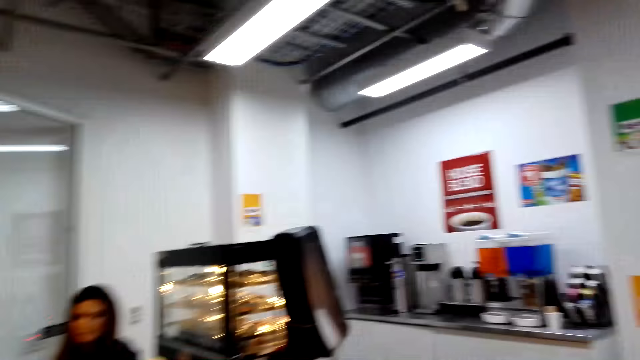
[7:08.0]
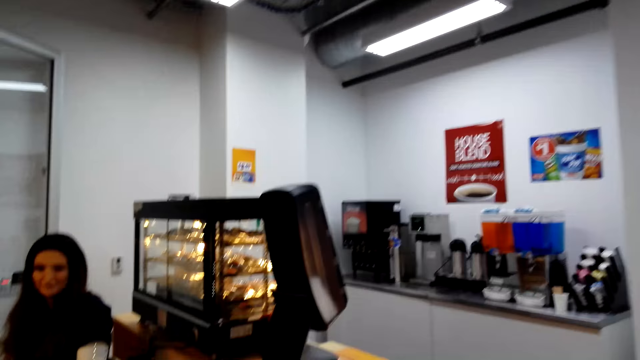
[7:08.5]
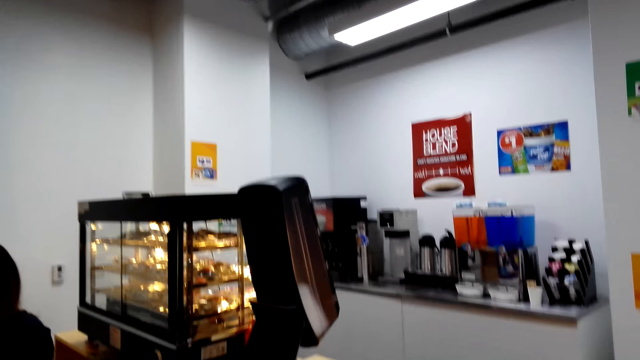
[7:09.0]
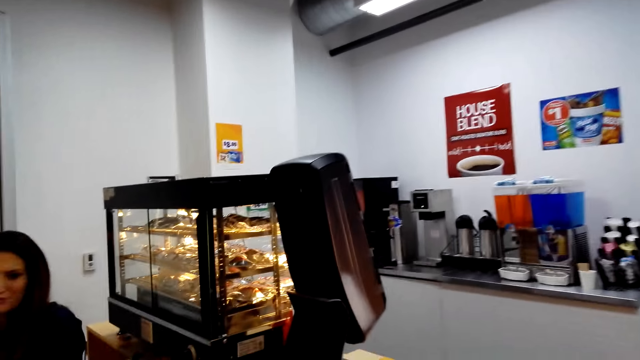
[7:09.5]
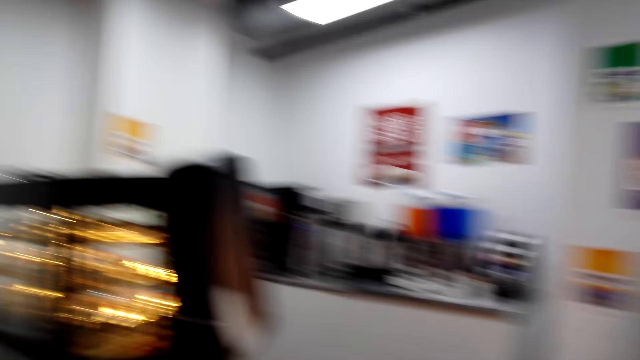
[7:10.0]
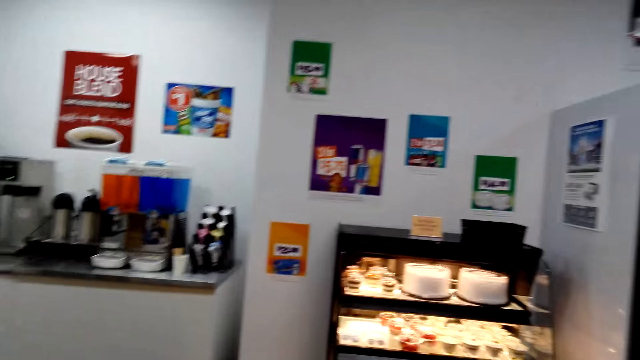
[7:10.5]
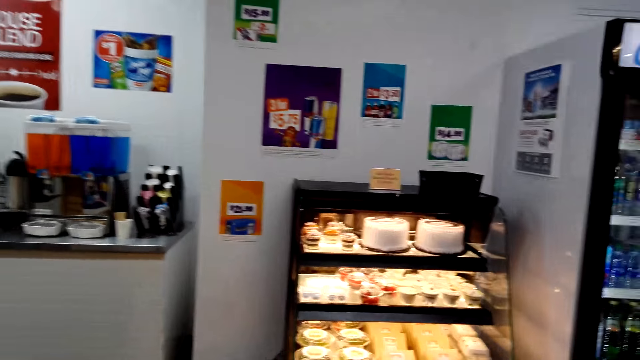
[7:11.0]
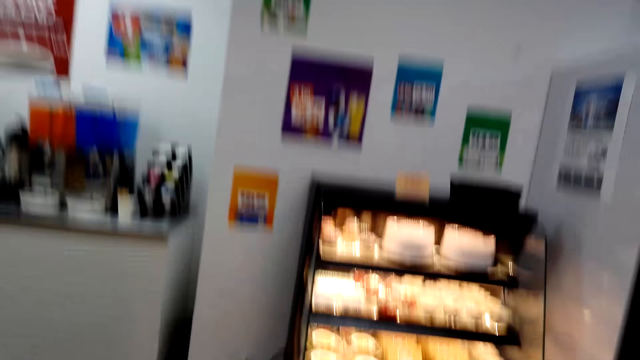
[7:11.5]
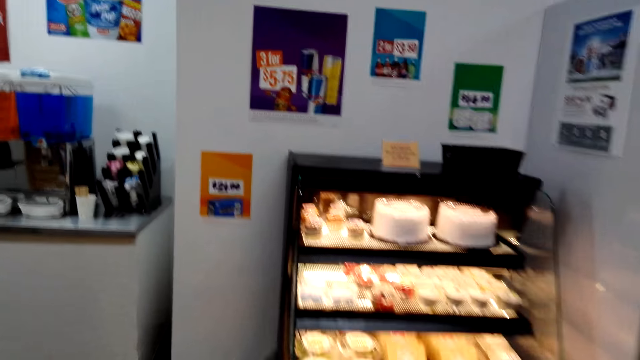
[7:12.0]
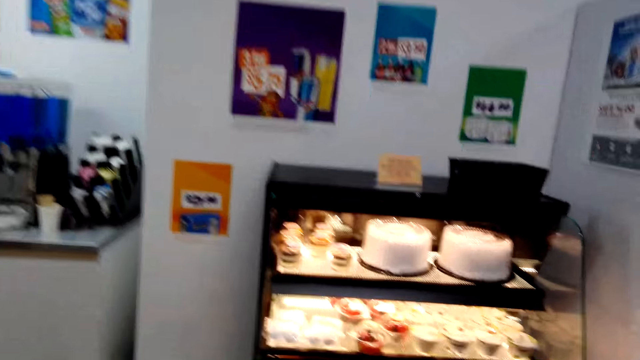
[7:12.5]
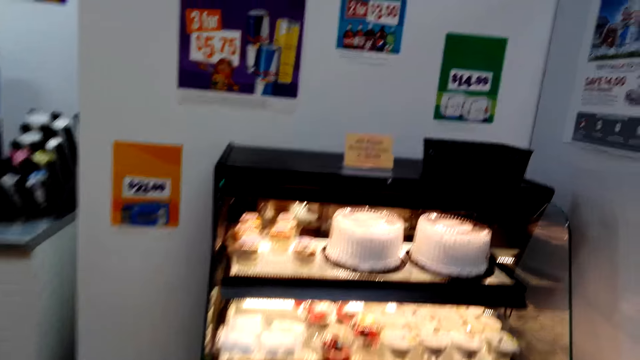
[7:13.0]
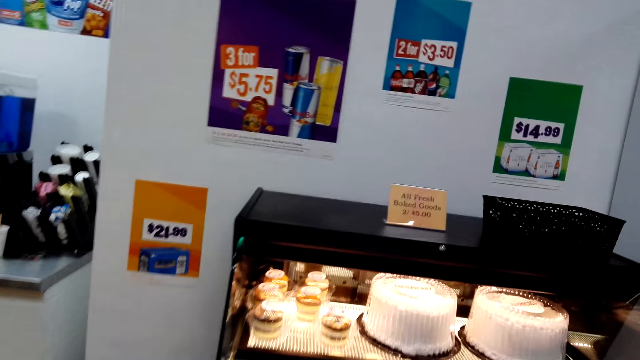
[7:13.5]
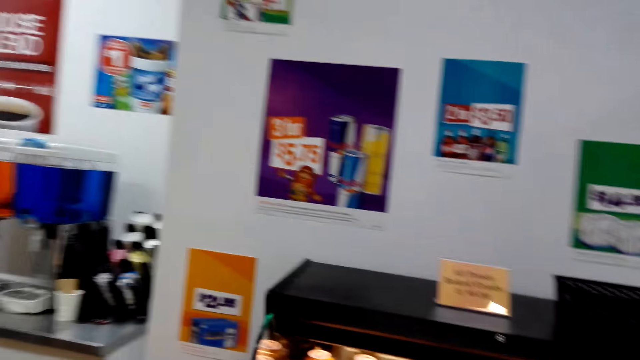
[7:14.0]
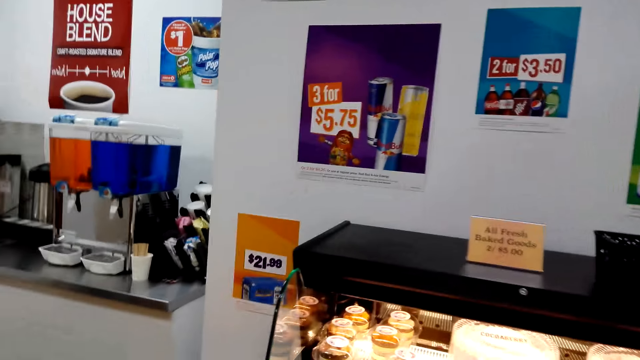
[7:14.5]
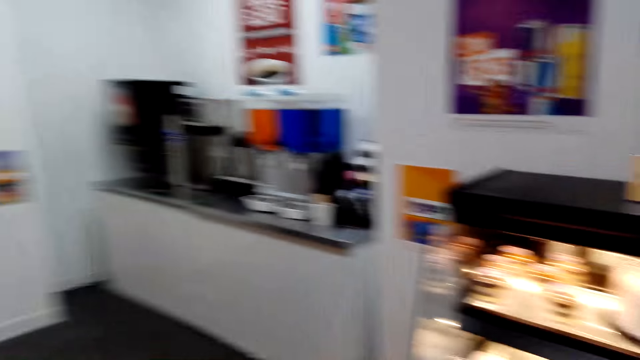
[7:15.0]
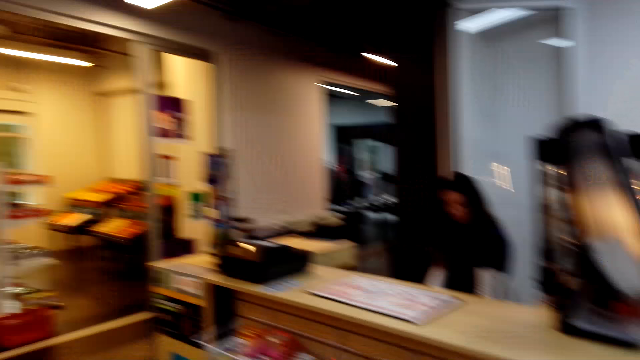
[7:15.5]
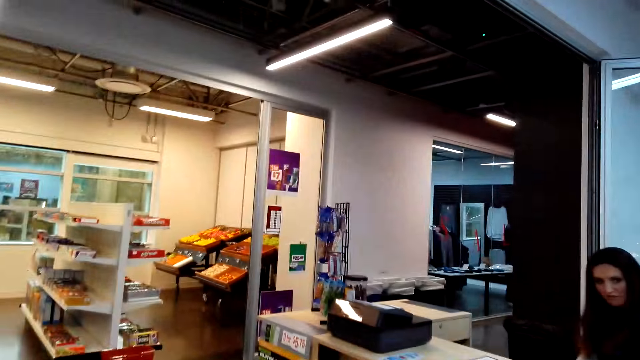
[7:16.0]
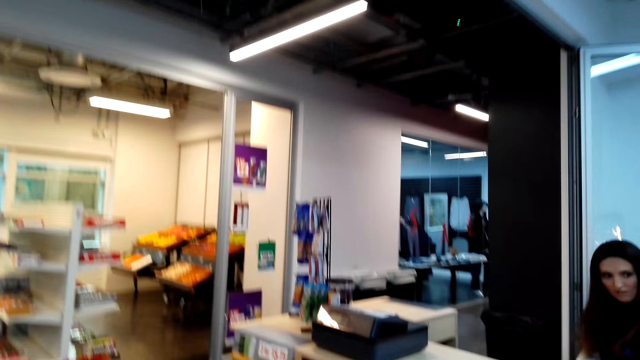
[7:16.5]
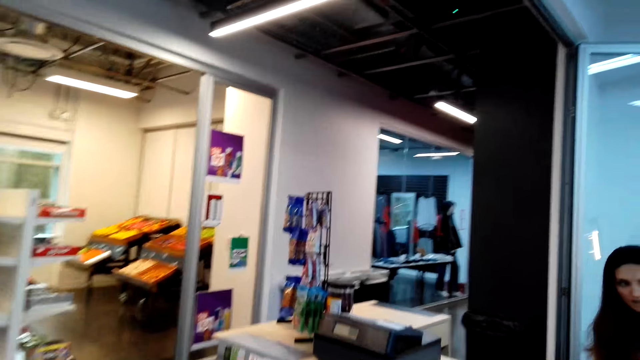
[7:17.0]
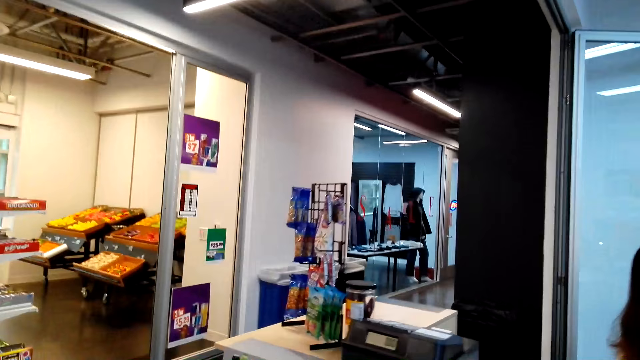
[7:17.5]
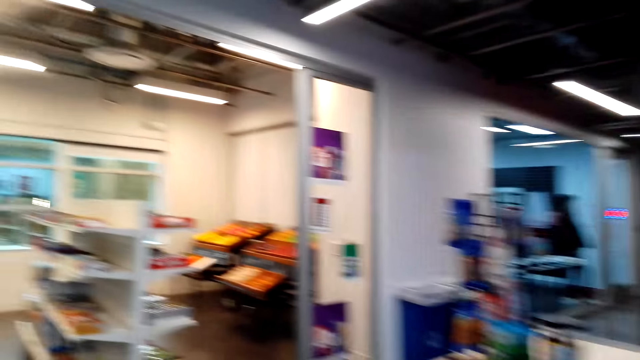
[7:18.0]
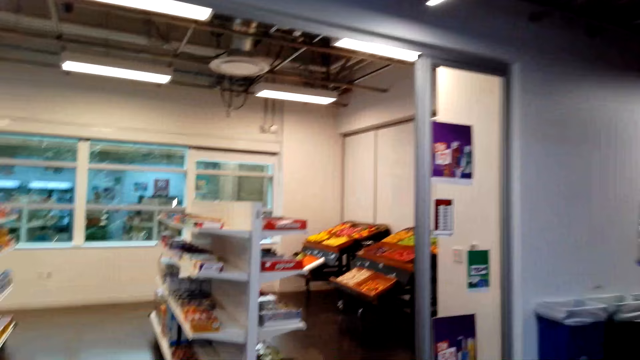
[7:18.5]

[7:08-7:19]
A woman talks to the camera wearer. The camera wearer walks towards the bakery display. They talk to the woman.

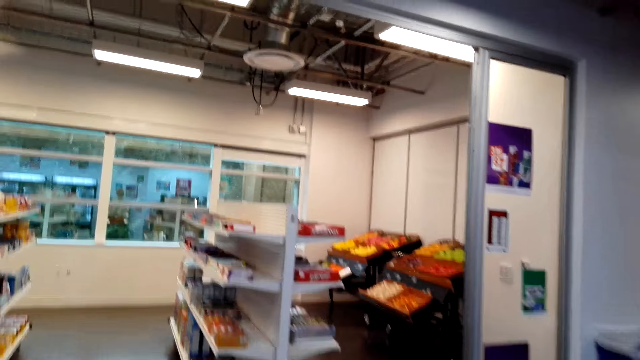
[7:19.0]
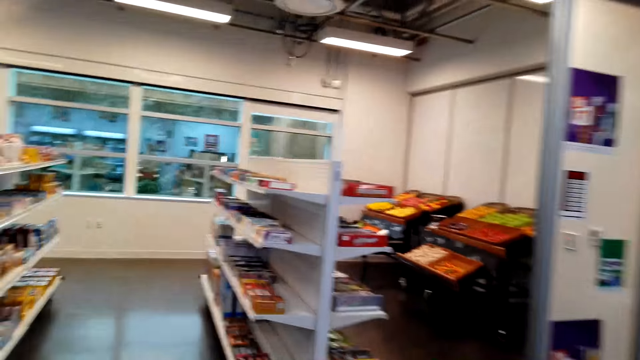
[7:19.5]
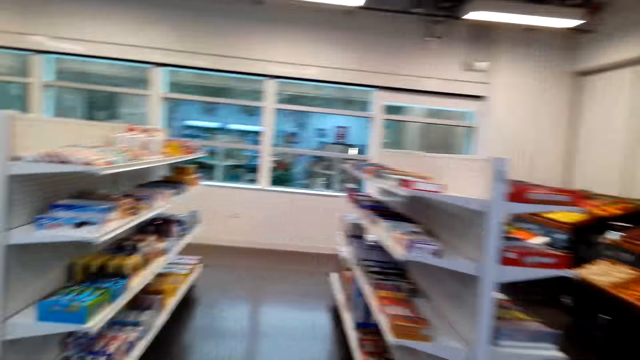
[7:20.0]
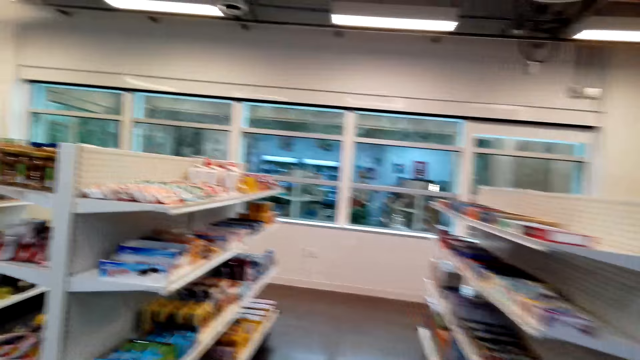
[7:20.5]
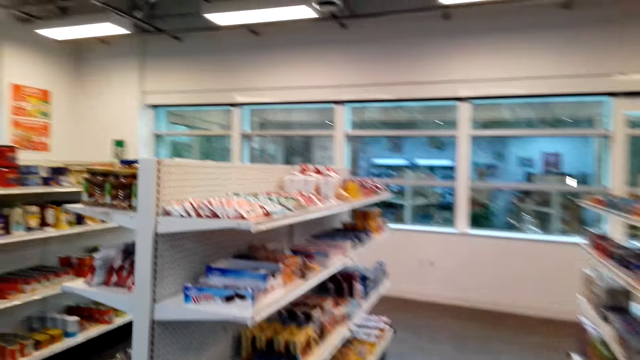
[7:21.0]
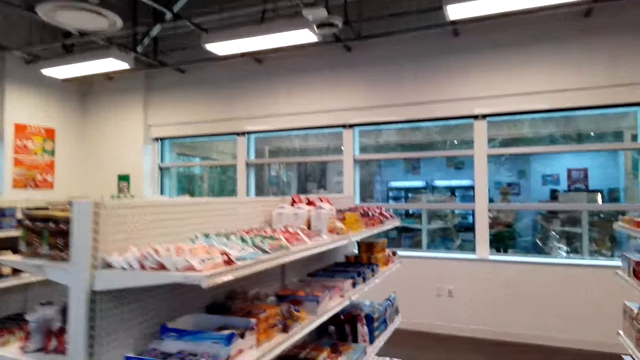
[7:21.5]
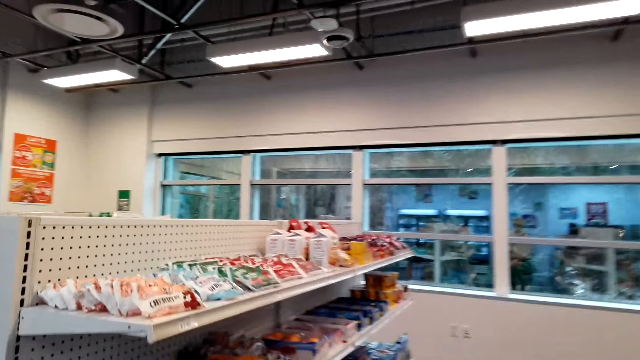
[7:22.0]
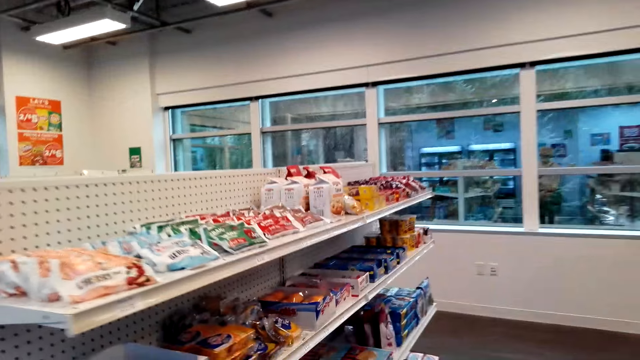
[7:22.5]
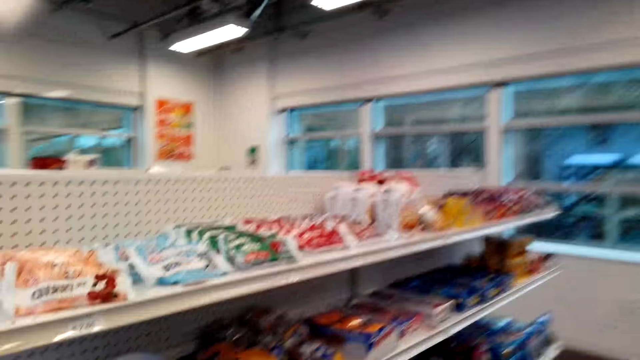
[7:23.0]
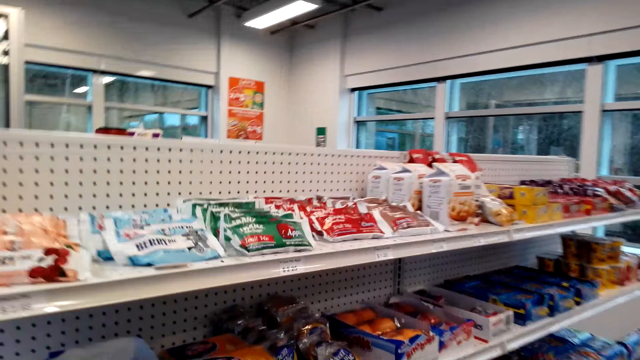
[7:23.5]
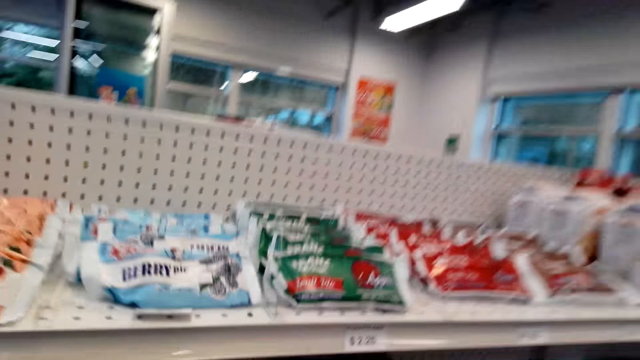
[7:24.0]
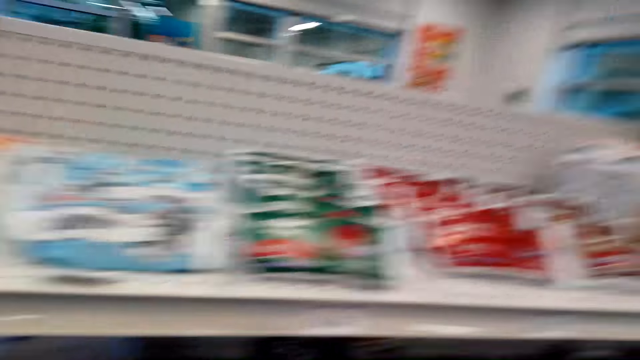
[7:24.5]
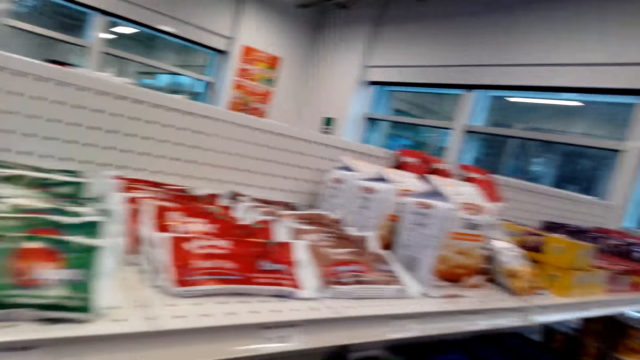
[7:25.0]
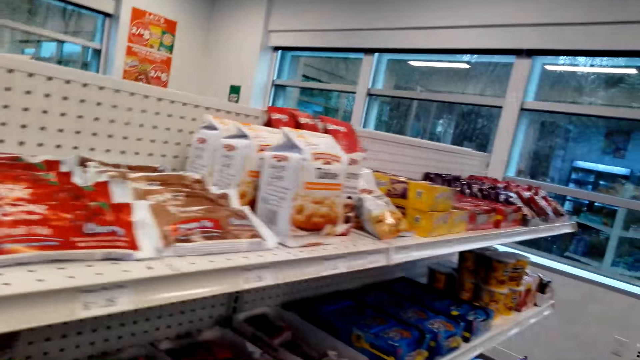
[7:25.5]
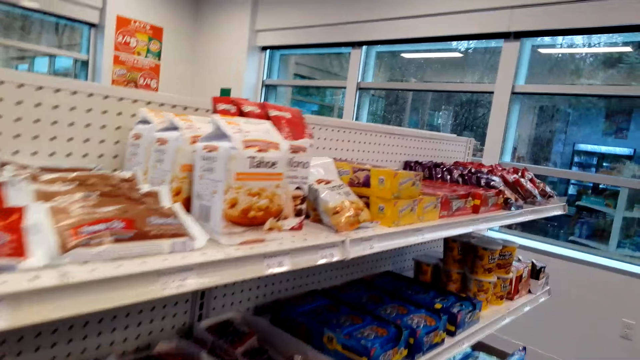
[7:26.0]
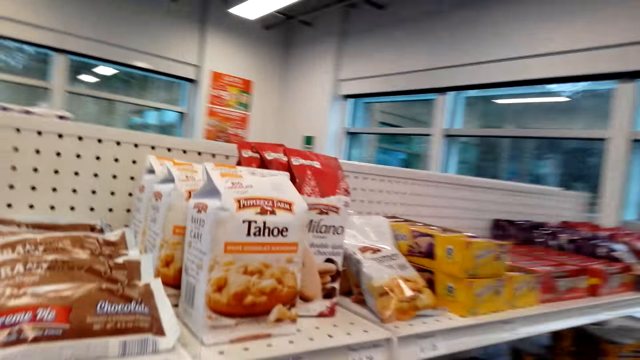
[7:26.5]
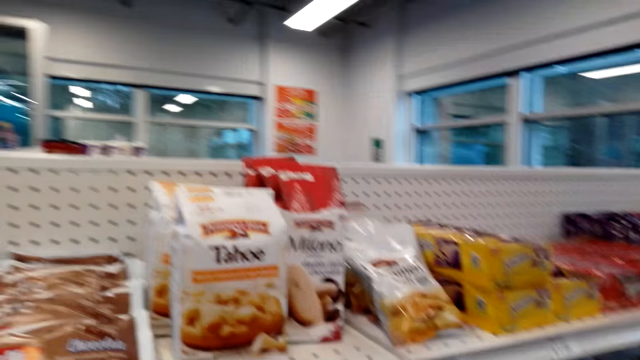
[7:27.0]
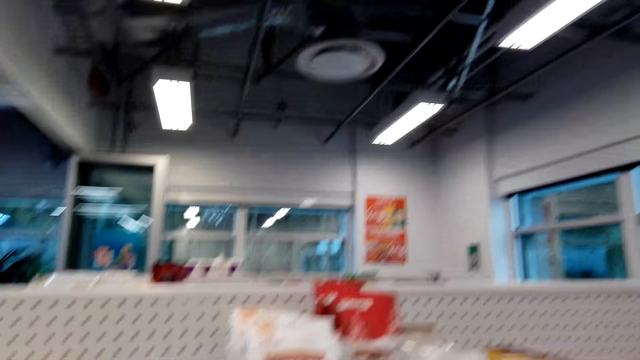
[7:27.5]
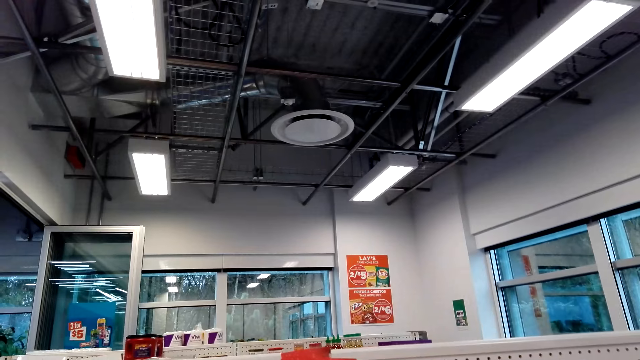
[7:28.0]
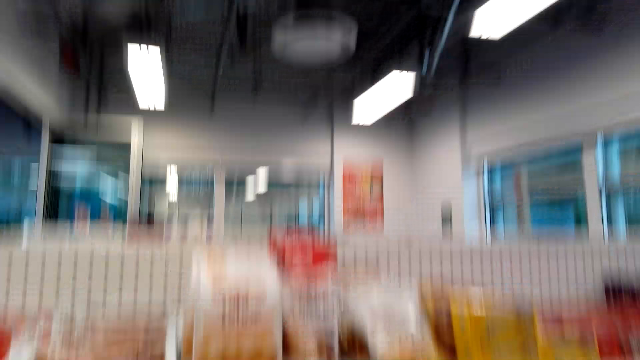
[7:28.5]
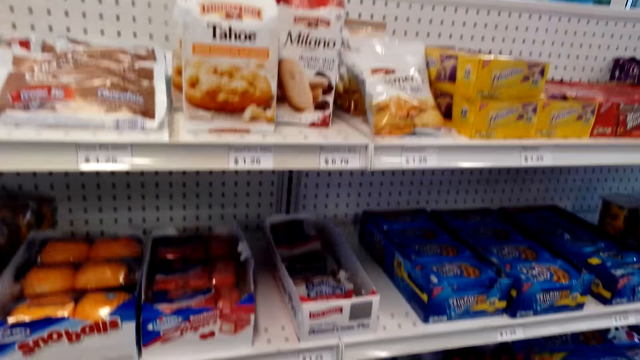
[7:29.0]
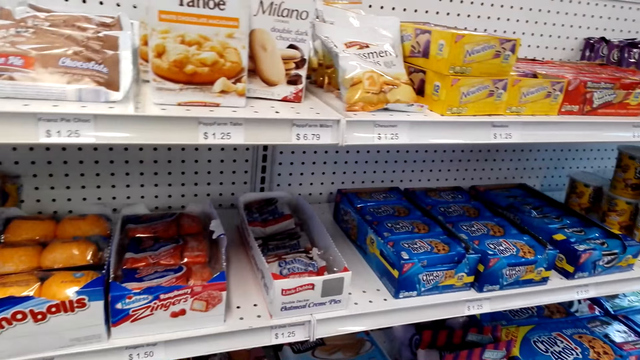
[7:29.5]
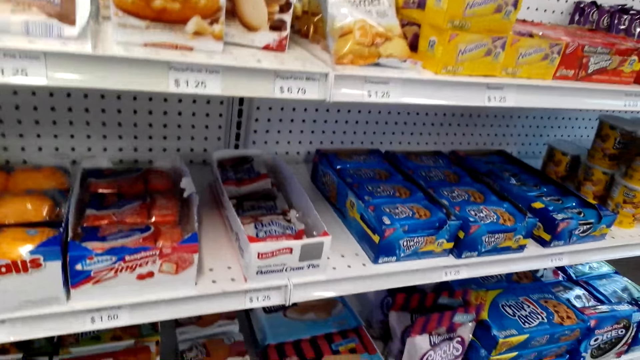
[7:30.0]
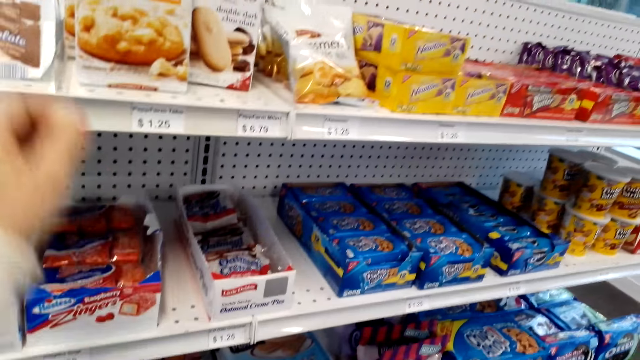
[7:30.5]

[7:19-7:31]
The camera wearer walks around in the supermarket.
